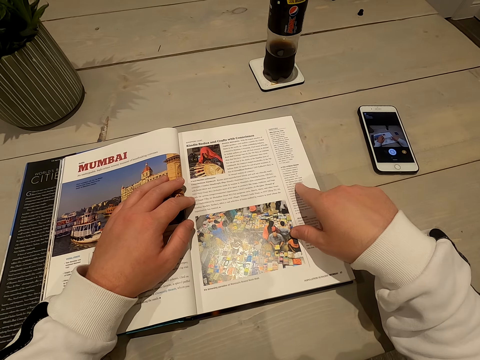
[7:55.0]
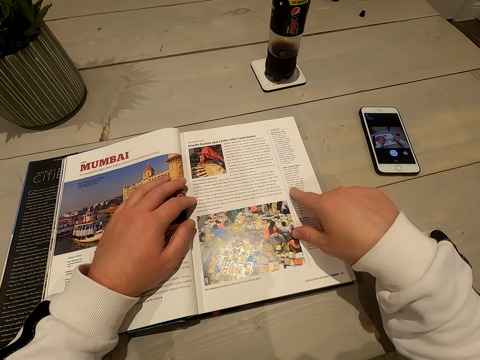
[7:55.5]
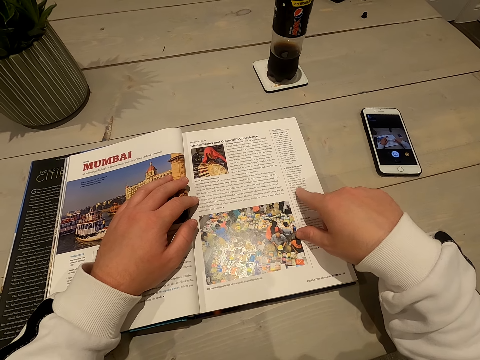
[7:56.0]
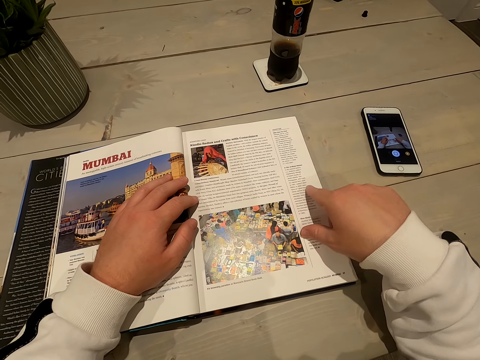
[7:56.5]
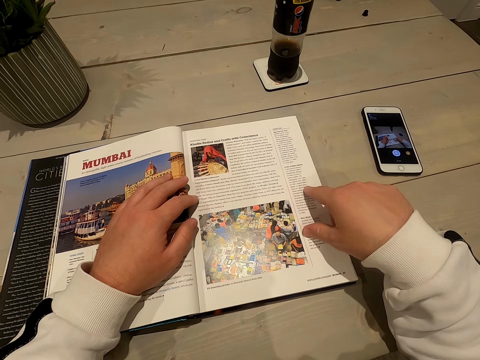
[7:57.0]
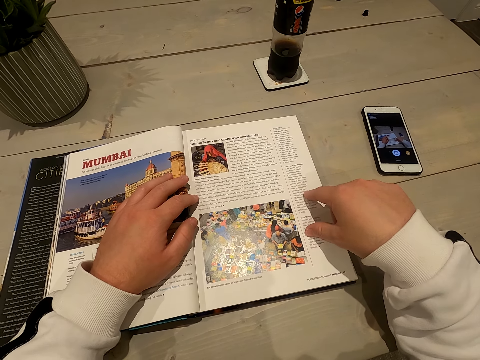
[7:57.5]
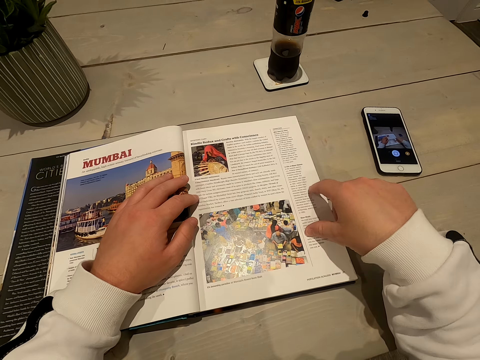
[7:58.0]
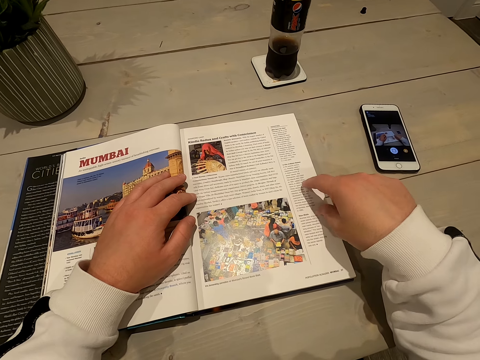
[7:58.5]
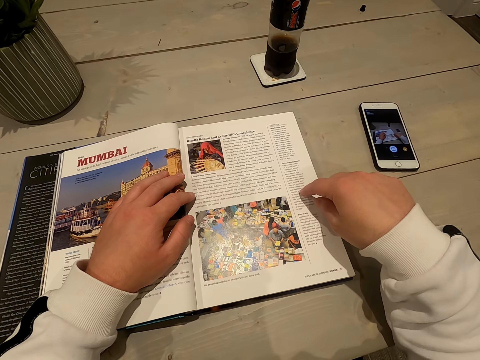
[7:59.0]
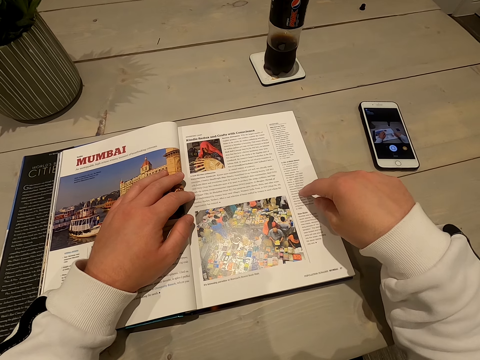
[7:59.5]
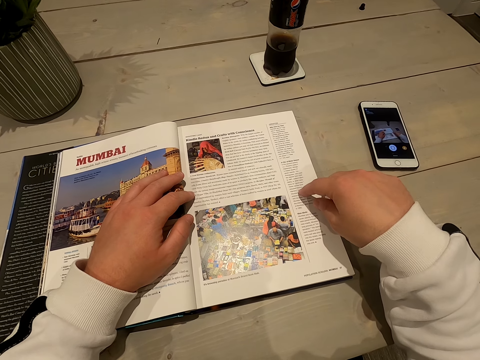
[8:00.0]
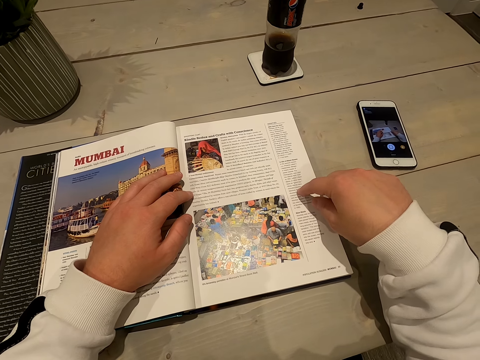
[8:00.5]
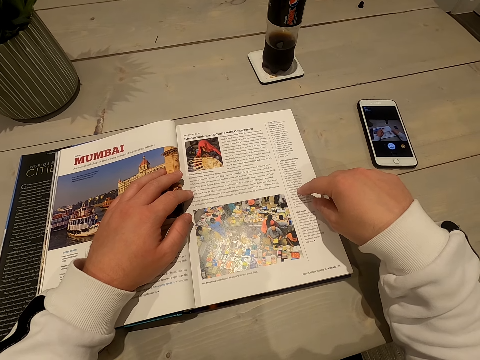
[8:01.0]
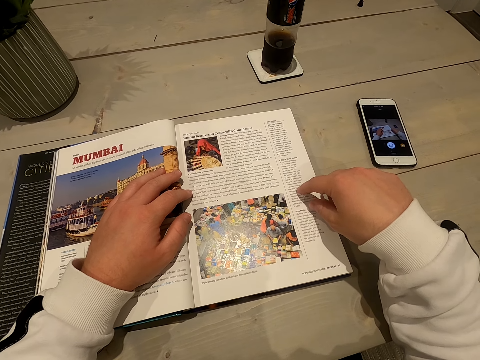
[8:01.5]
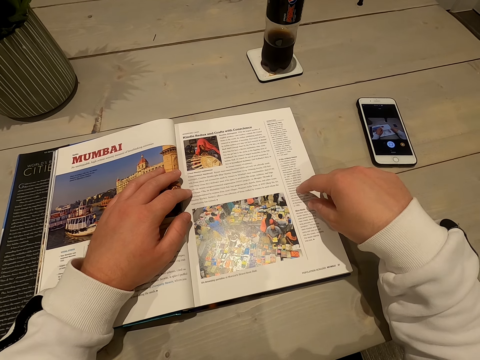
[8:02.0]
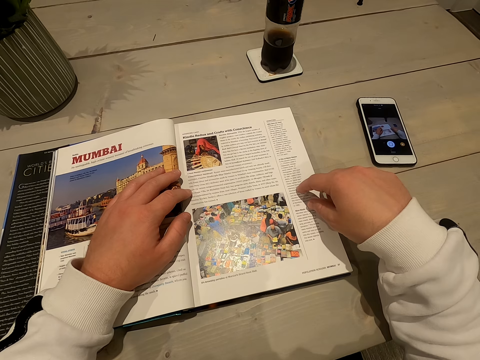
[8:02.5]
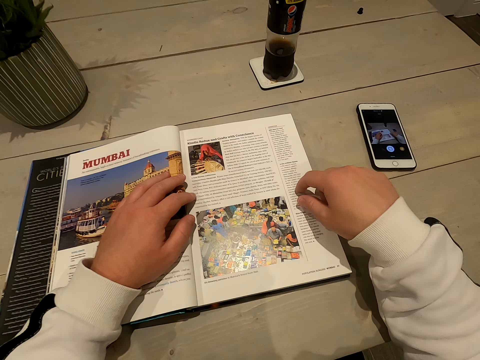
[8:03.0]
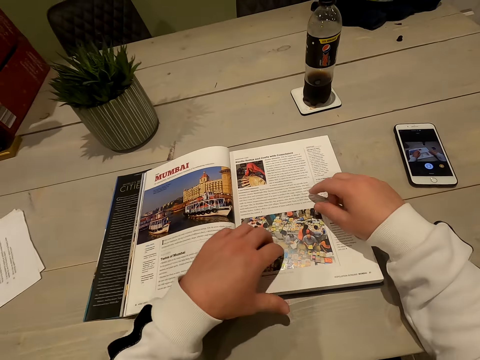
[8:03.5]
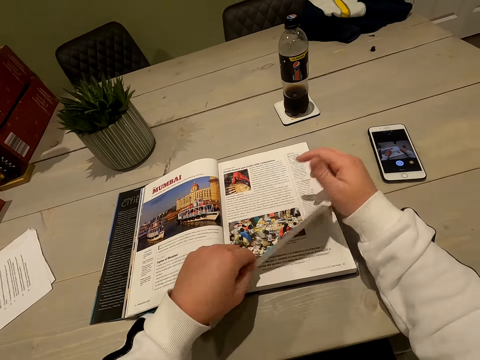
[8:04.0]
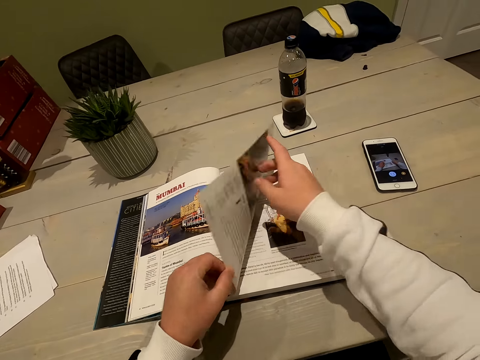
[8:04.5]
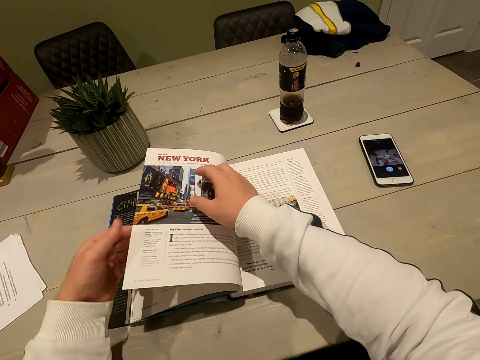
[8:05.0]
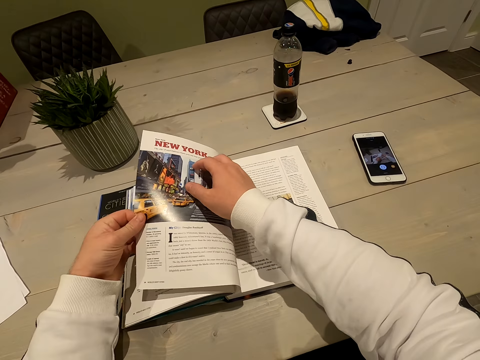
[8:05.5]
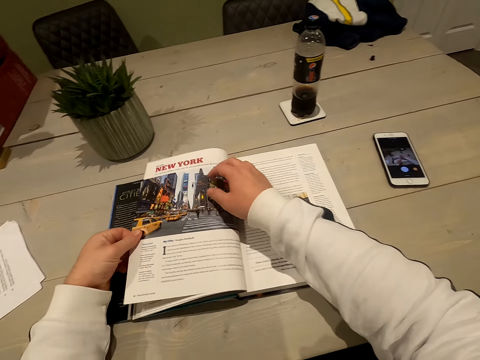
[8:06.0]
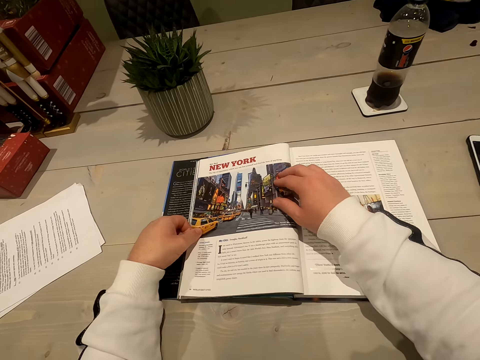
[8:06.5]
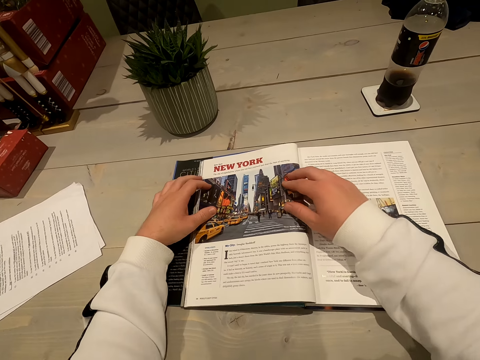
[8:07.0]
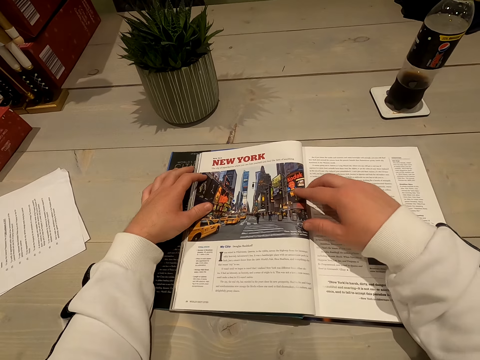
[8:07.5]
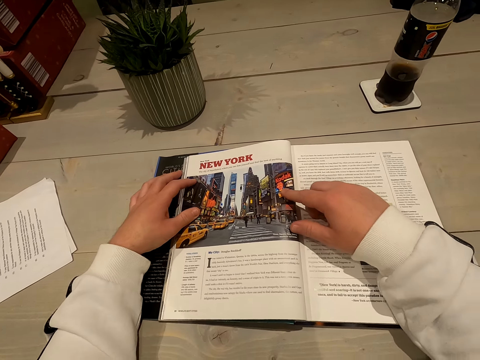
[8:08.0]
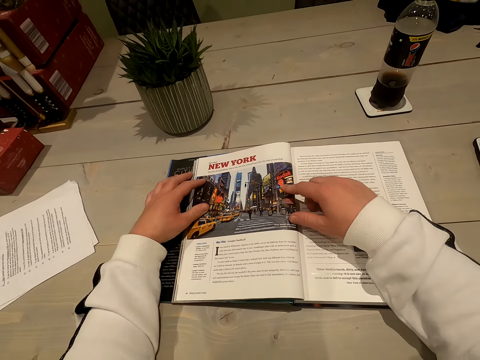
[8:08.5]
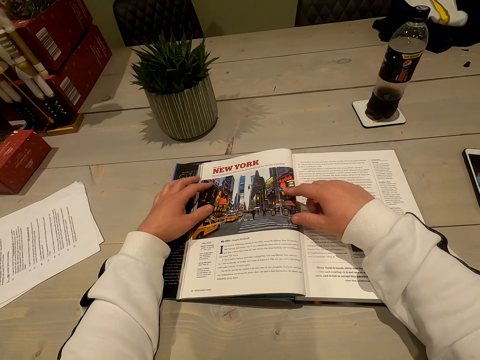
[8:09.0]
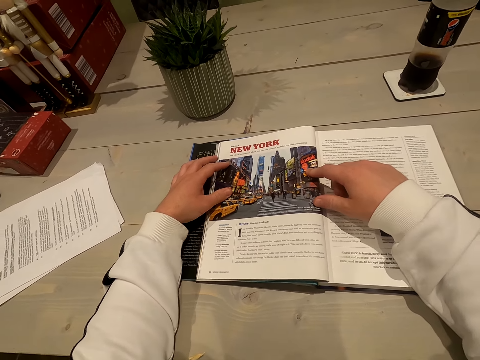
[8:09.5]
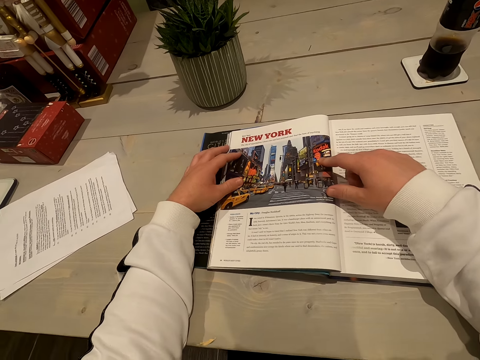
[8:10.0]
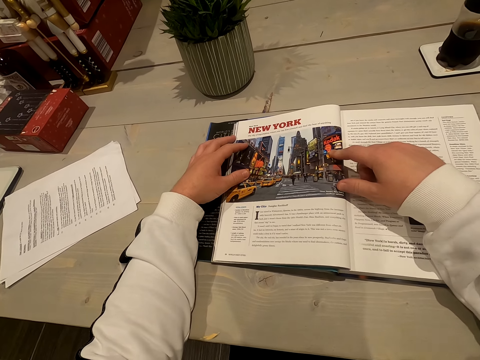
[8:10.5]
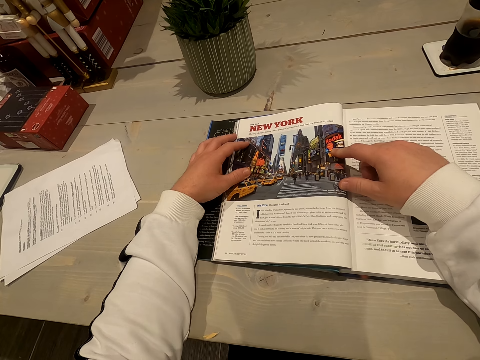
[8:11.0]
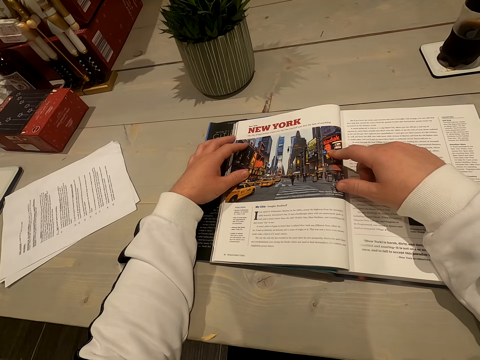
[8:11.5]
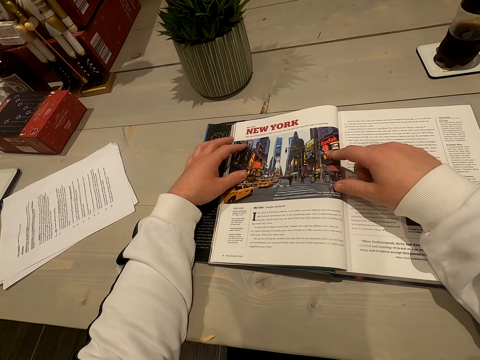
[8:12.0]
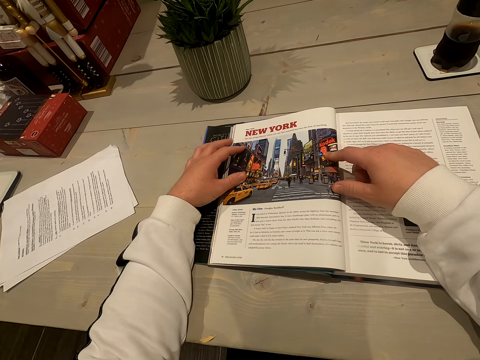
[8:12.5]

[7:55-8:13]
The camera wearer points on a book. They open the book, and read the book.
